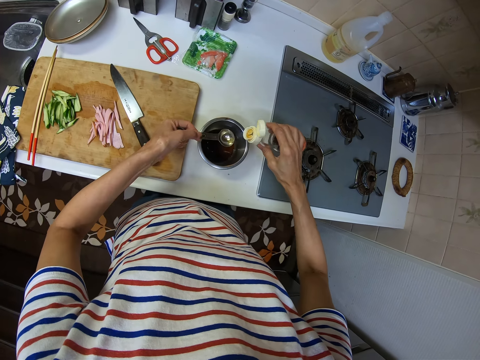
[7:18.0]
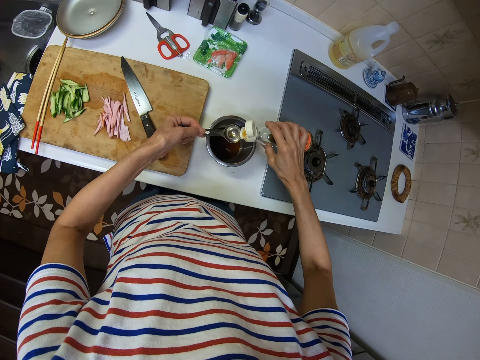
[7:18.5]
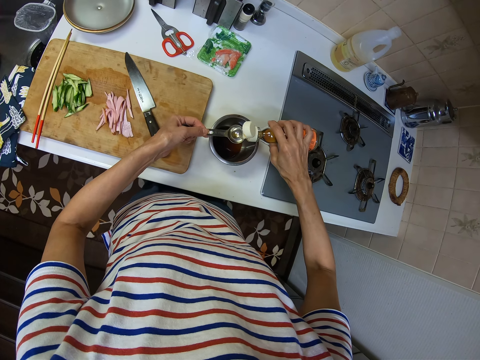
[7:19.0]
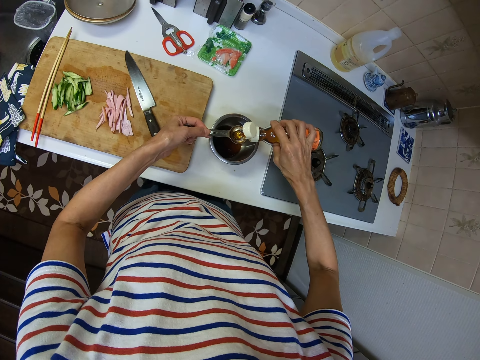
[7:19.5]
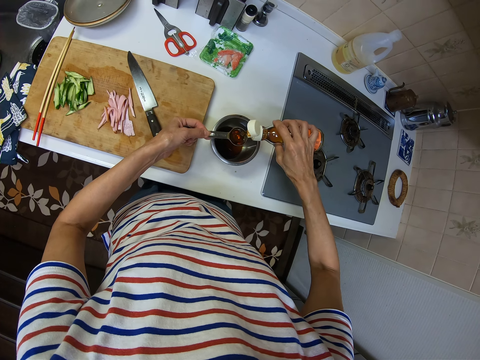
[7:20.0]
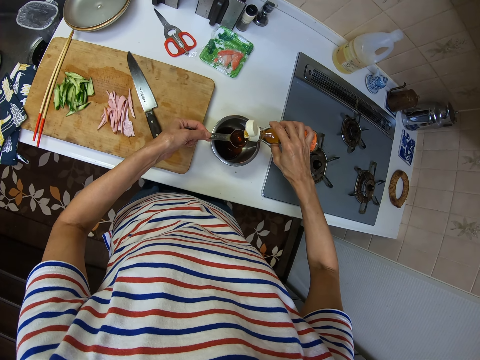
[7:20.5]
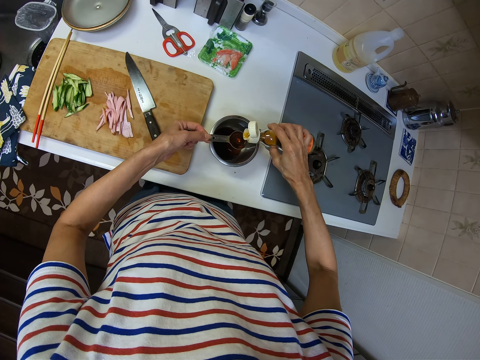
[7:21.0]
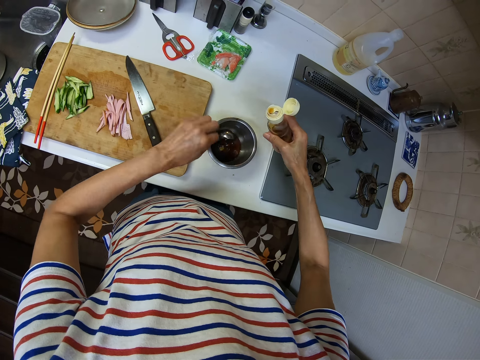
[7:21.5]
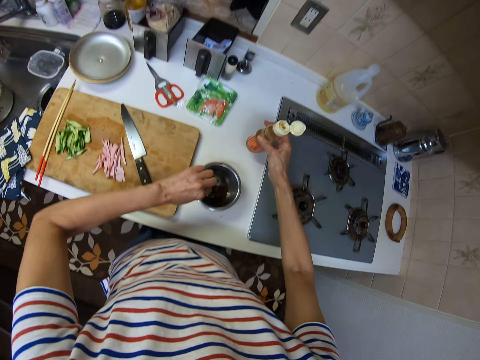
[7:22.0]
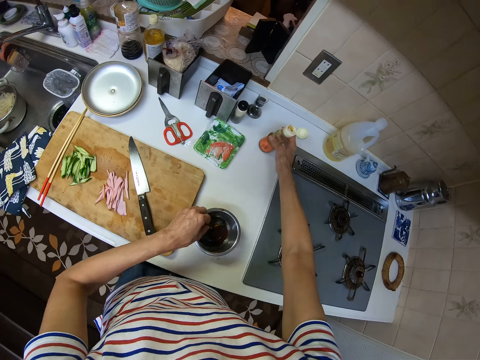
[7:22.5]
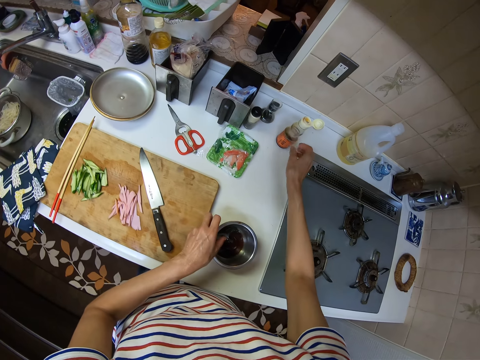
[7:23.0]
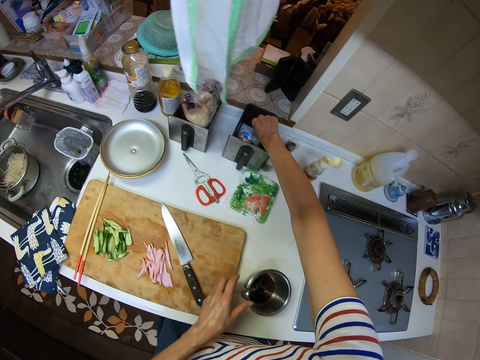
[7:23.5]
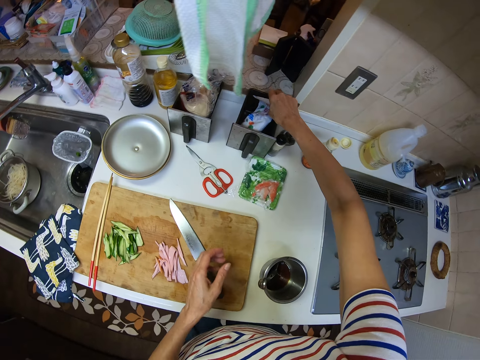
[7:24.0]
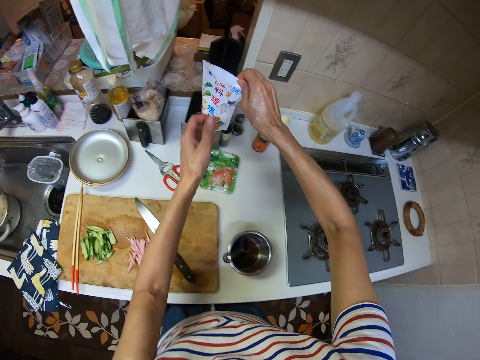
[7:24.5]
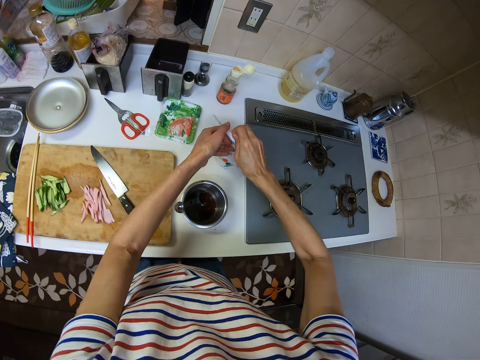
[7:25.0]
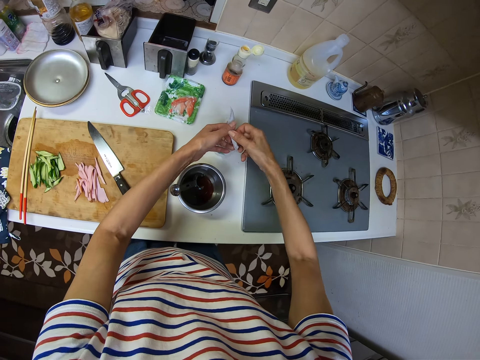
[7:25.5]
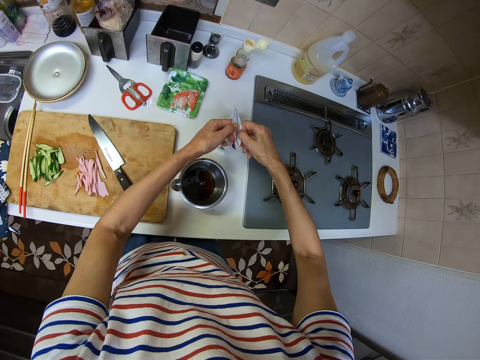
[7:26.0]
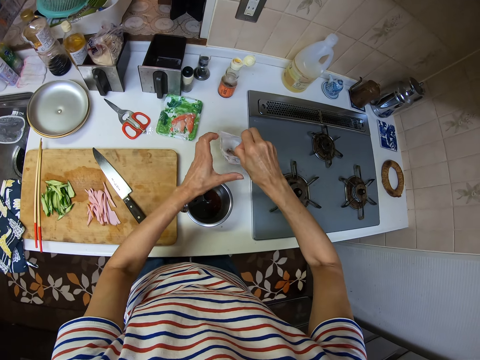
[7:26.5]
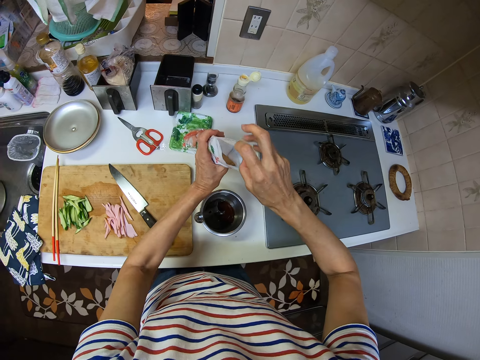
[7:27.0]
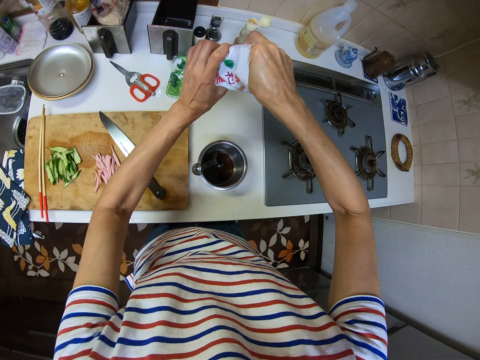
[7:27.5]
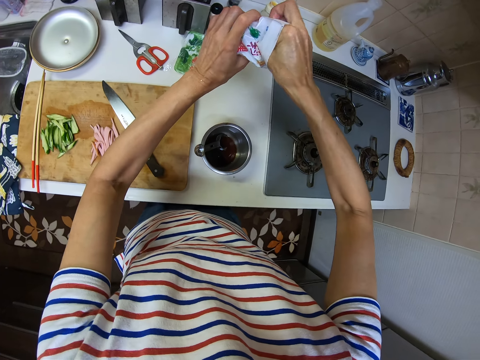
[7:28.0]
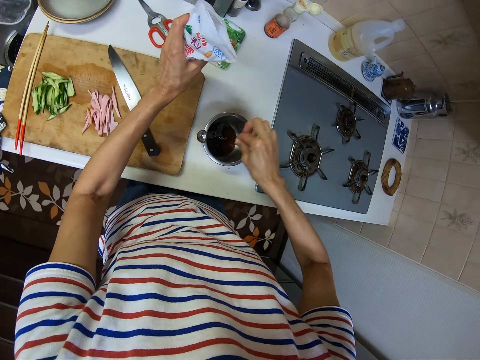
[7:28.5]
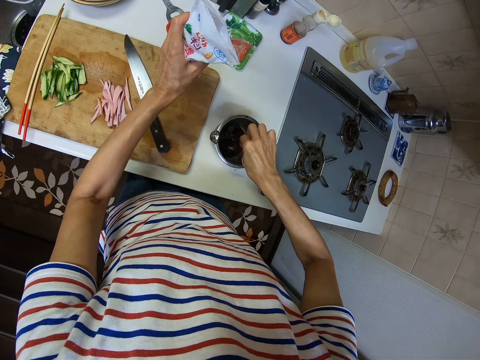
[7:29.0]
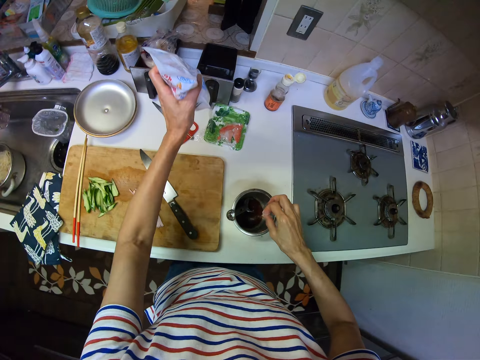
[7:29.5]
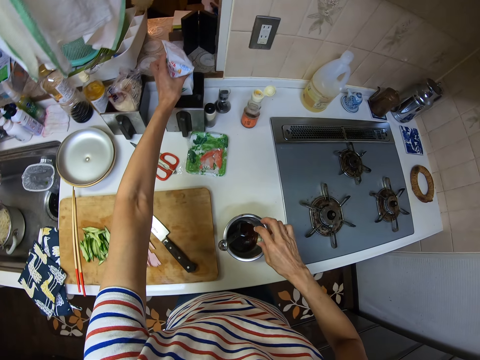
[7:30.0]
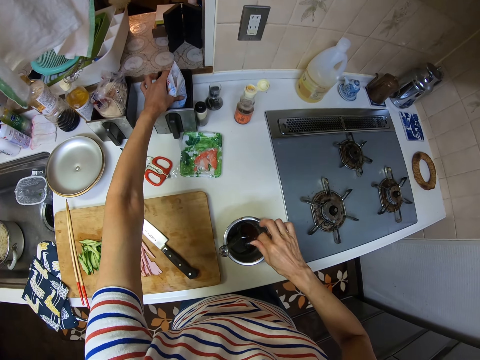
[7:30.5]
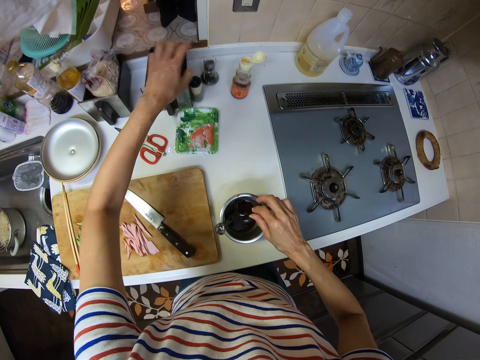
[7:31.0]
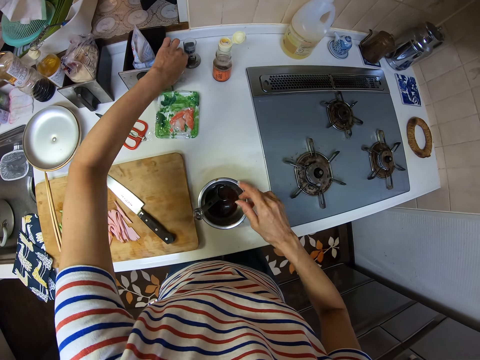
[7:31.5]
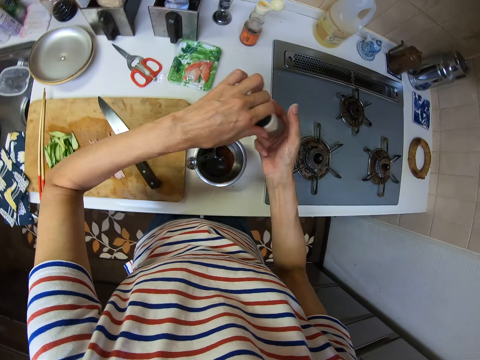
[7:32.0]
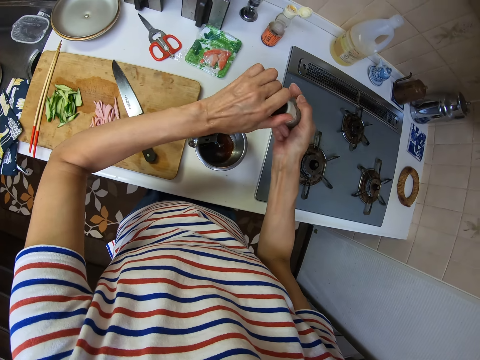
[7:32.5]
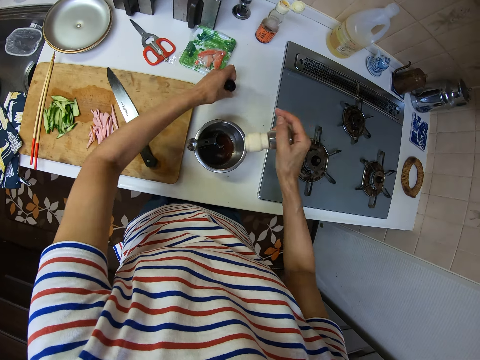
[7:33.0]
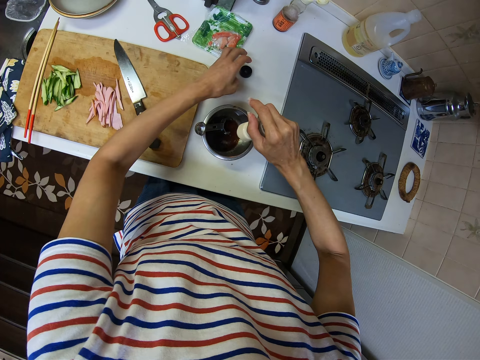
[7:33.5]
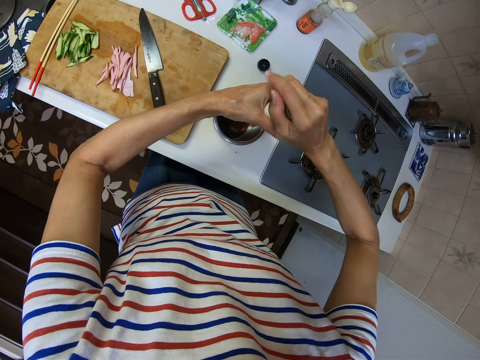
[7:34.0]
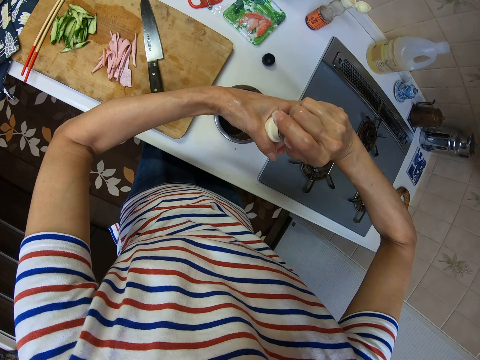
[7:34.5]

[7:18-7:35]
The camera wearer pours sauce in the spoon from the bottle. He pours the sauce in the bowl from the spoon. He drops the bottle on the table using his right hand. He picks up a bag of spice in the drawer box with his right hand. He drops the bag of spice on the kitchen countertop using both hands. He opens the bag of spice with both hands. He dips his right hand in the bag of spice. He scoops something with his hands. He puts something in the bowl. He drops the bag of spice in a box. He picks up a pepper shaker with his left hand. He transfers the pepper shaker from his left hand to his right hand and opens the pepper shaker with his left hand. He drops the cover of the pepper shaker on the kitchen countertop using his left hand. He puts something in the bowl.

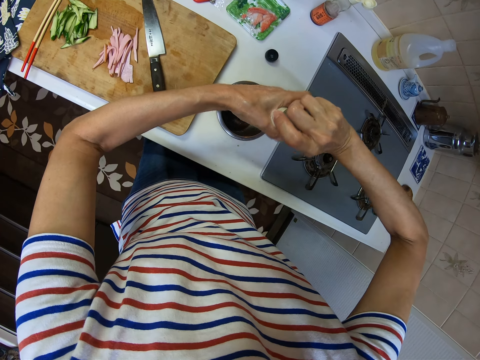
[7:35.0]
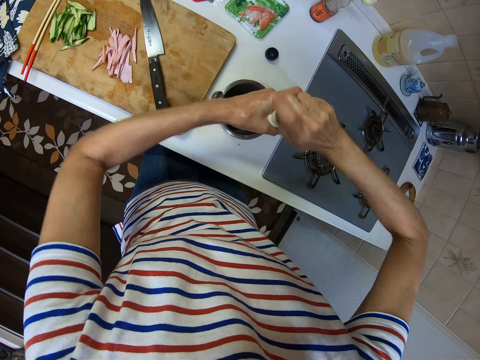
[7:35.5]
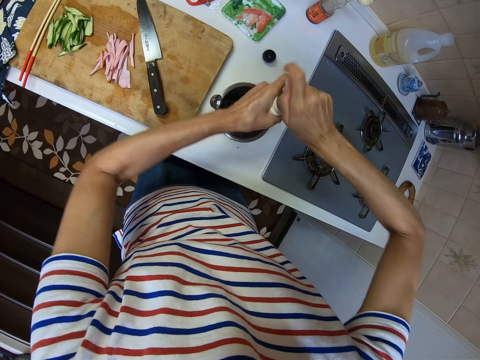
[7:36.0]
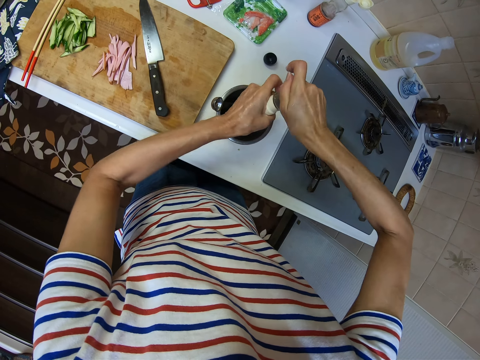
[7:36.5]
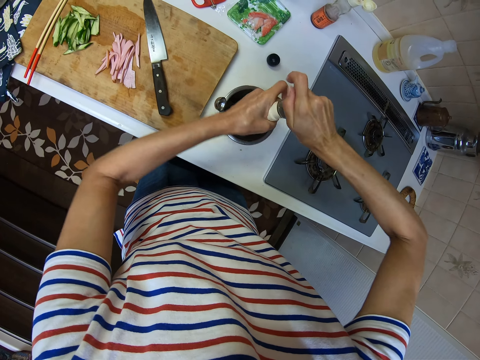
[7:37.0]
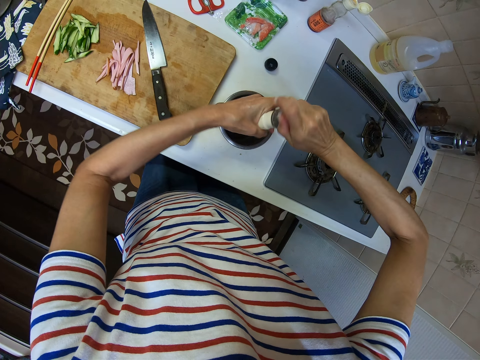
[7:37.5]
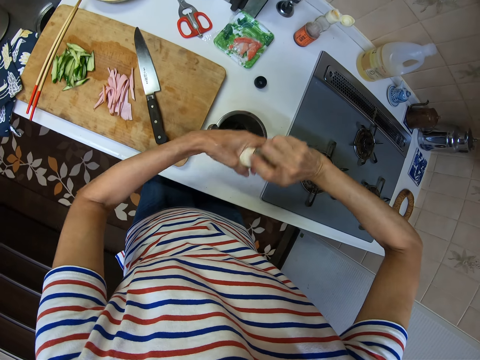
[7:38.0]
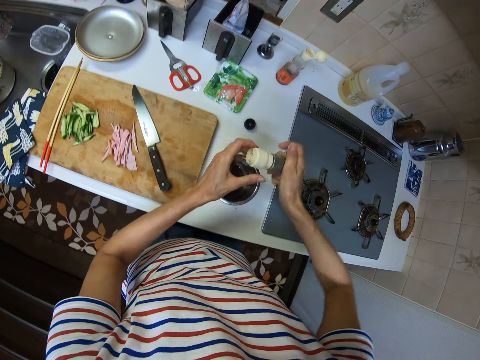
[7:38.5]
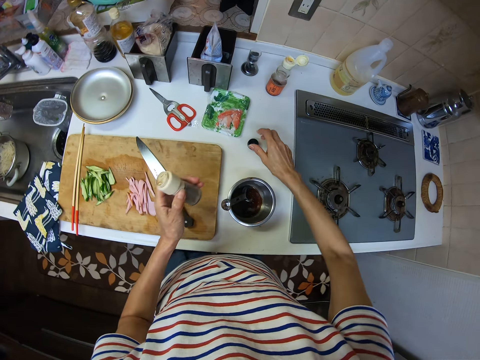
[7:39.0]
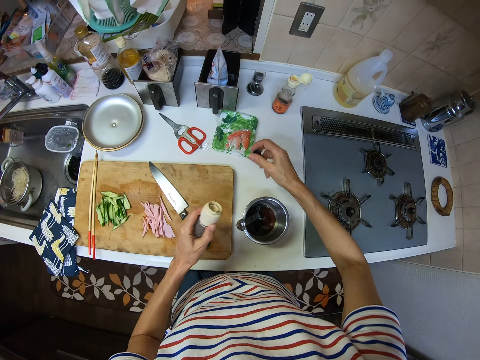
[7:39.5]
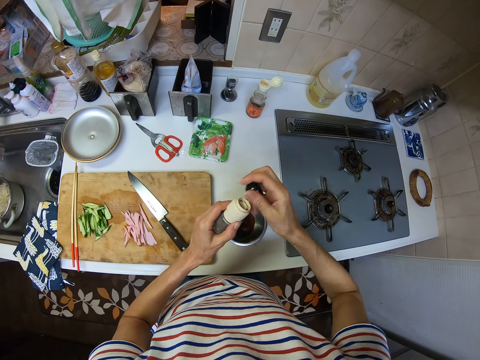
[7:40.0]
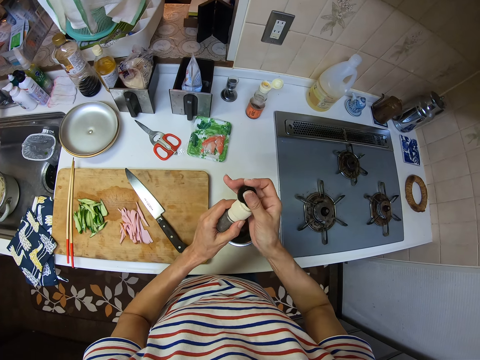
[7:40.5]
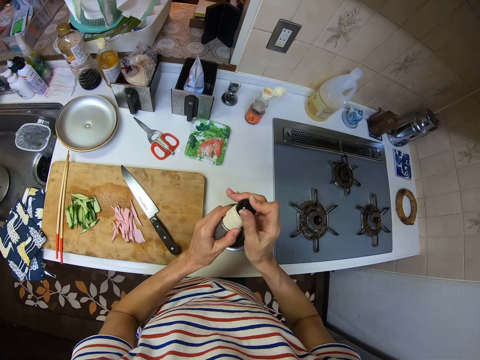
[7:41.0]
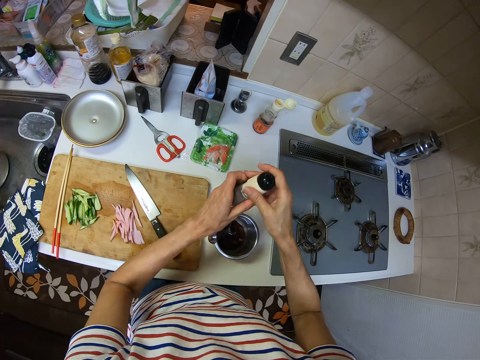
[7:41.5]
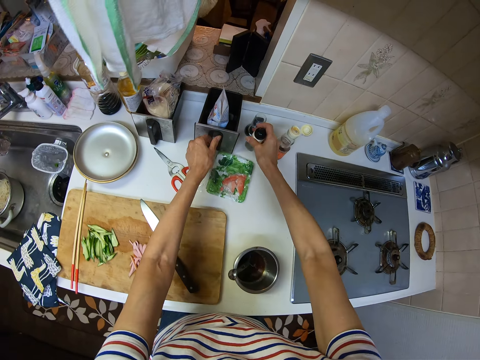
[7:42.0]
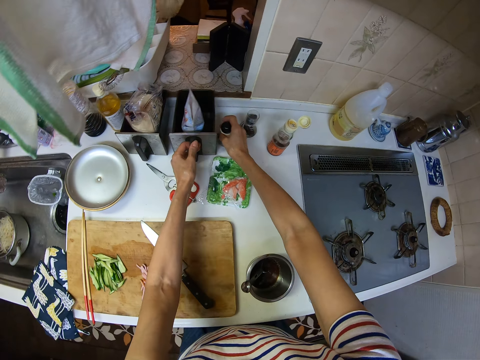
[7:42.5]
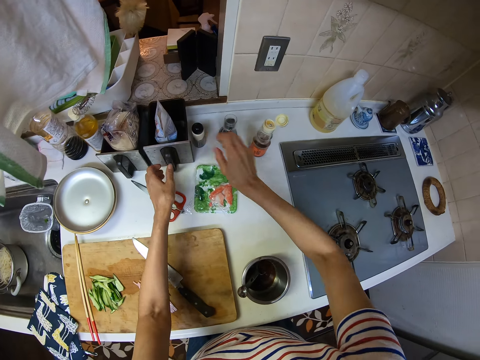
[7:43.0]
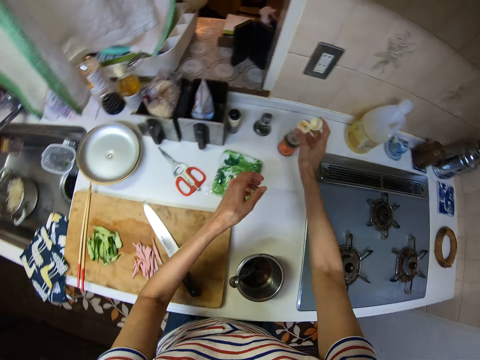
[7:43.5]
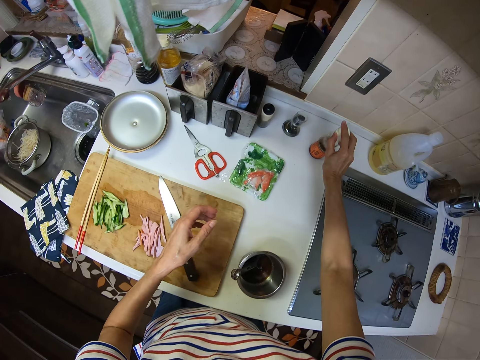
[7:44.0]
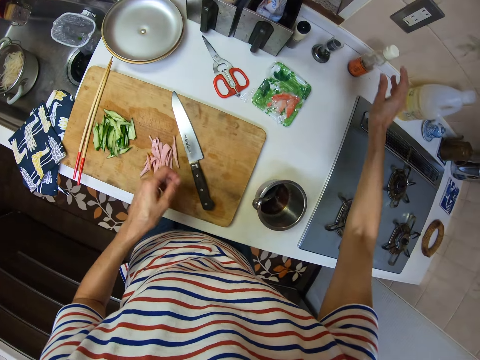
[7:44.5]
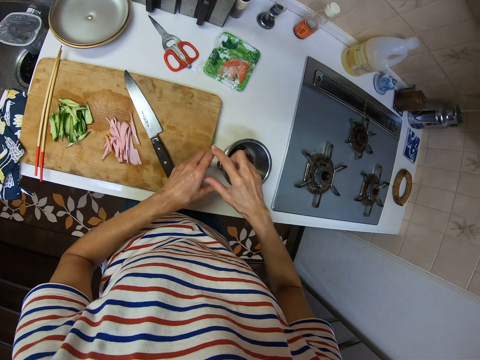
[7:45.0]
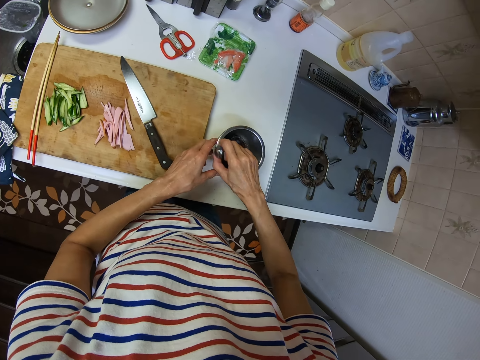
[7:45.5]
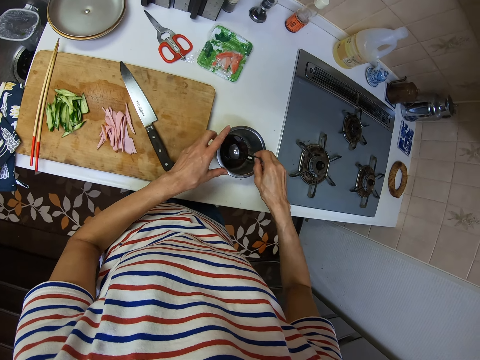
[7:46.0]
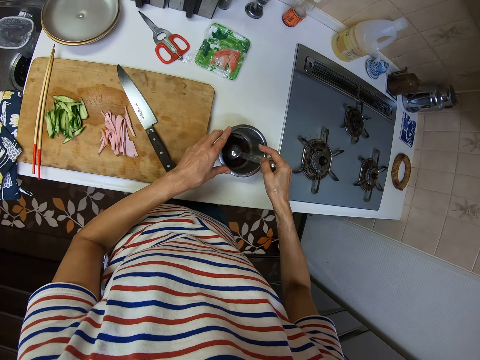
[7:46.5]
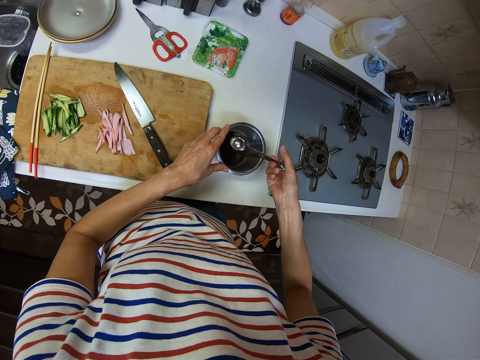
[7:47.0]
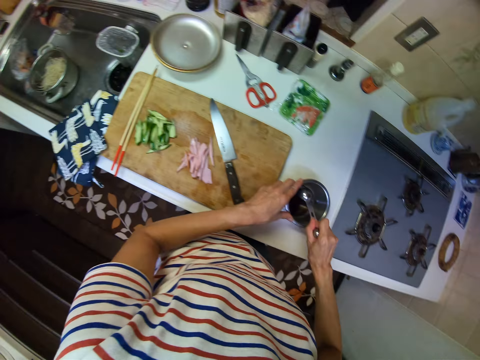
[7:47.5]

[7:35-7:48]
The camera wearer twists the pepper shaker with both hands. He transfers the pepper shaker from his right hand to his left hand. He picks up the cover of the pepper shaker with his right hand. He holds something with his hands. He covers the pepper shaker with its cover. He adjusts the position of the box with his left hand and drops the pepper shaker on the kitchen countertop using his right hand. He holds something with his right hand. He adjusts the position of the bottle on the kitchen countertop with his right hand. He picks up the spoon with his right hand. He holds the spoon in the bowl. He stirs something with the spoon. He holds the bowl with his left hand.
